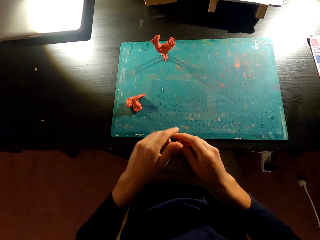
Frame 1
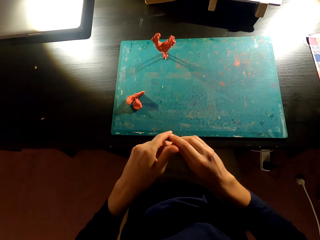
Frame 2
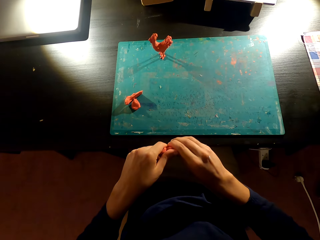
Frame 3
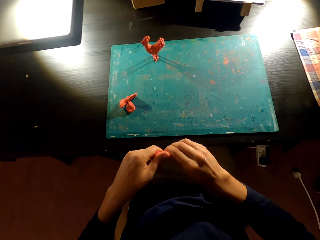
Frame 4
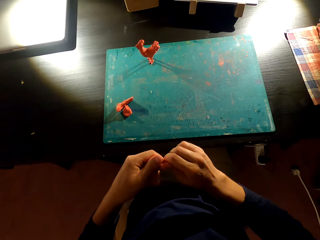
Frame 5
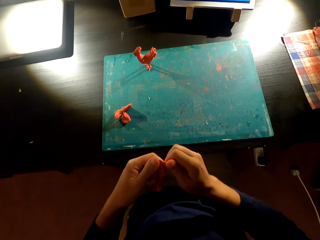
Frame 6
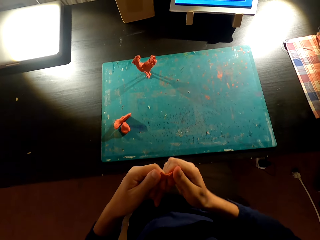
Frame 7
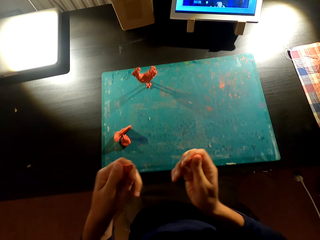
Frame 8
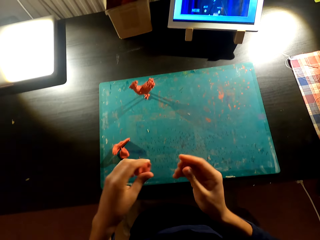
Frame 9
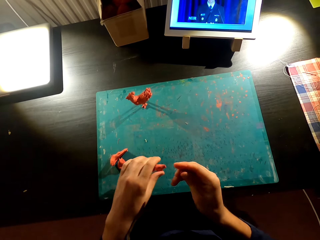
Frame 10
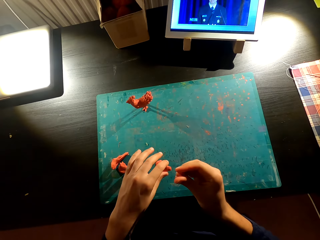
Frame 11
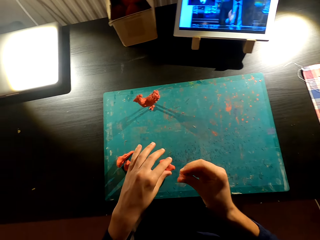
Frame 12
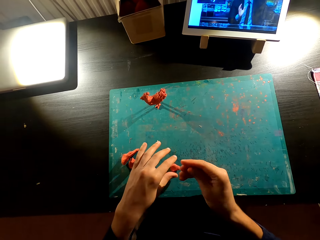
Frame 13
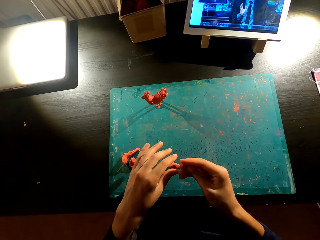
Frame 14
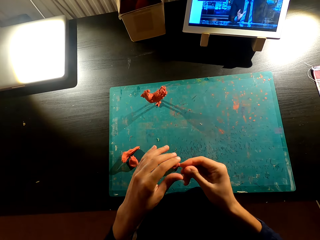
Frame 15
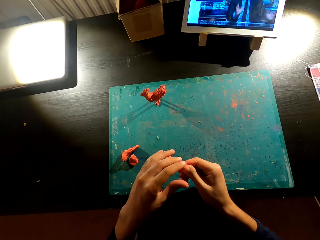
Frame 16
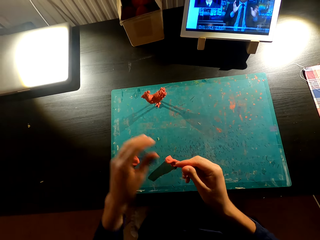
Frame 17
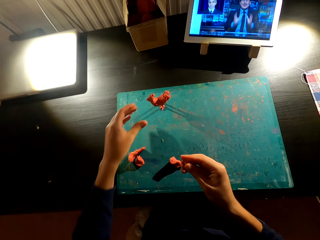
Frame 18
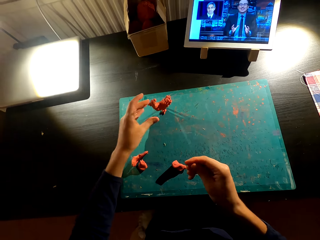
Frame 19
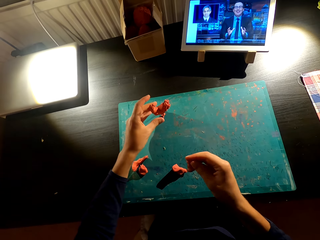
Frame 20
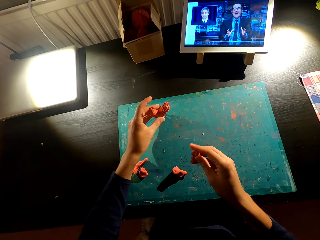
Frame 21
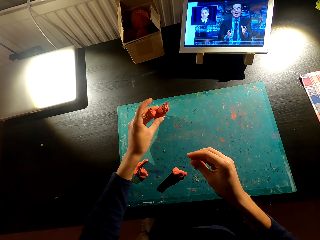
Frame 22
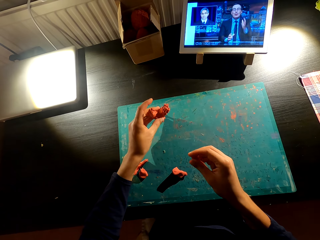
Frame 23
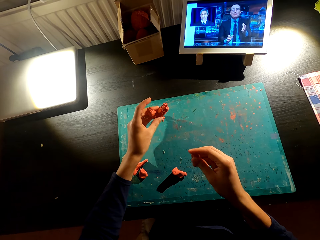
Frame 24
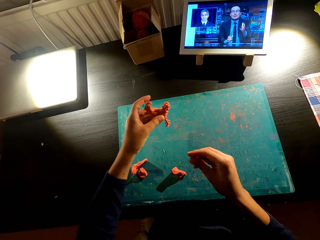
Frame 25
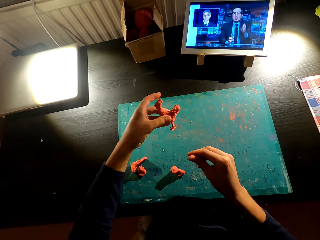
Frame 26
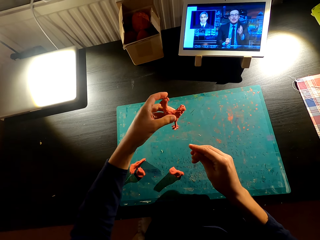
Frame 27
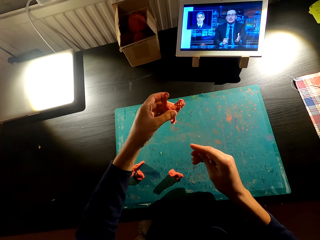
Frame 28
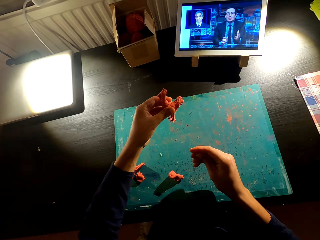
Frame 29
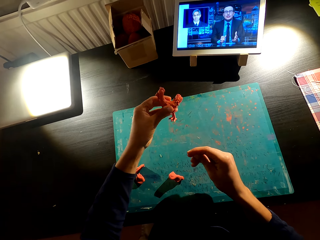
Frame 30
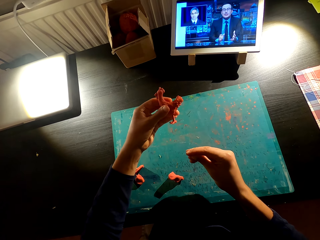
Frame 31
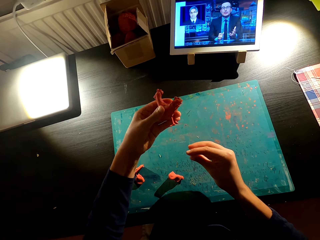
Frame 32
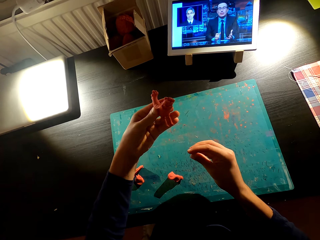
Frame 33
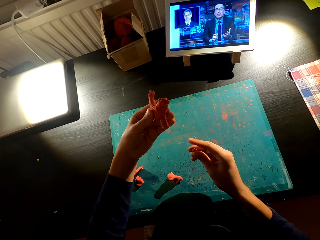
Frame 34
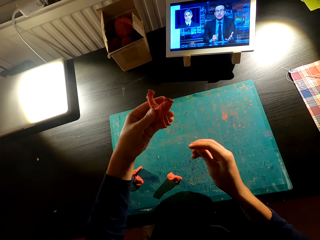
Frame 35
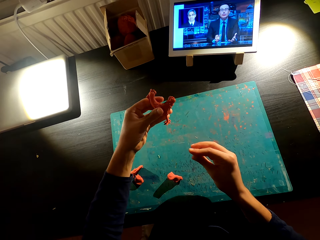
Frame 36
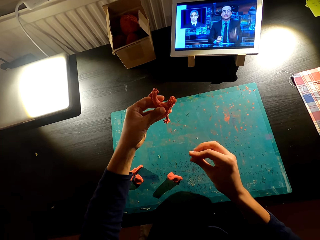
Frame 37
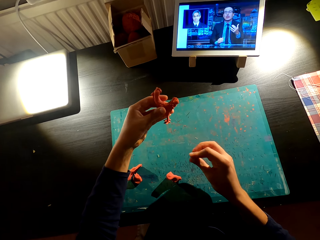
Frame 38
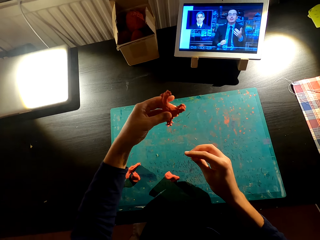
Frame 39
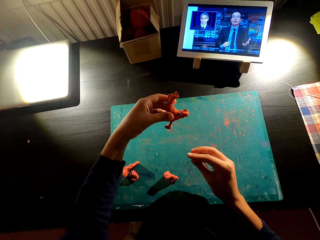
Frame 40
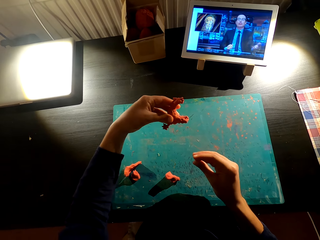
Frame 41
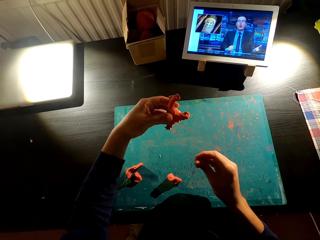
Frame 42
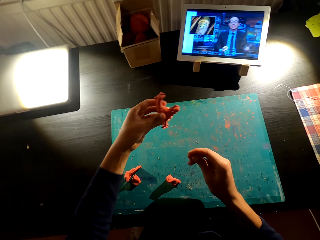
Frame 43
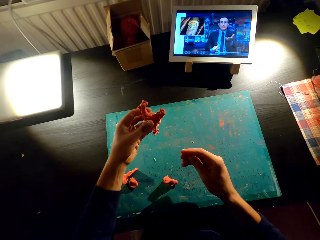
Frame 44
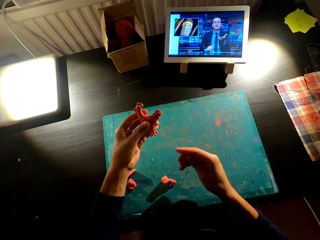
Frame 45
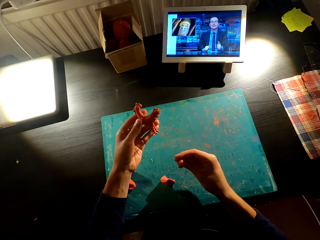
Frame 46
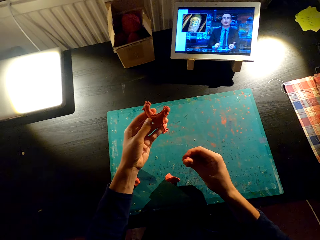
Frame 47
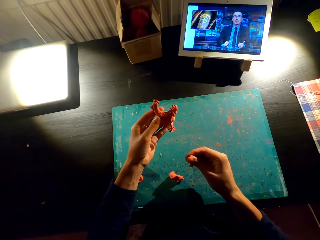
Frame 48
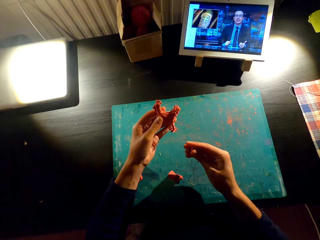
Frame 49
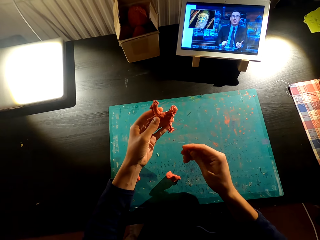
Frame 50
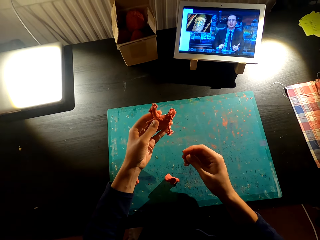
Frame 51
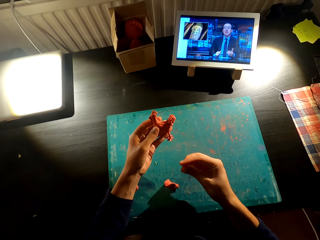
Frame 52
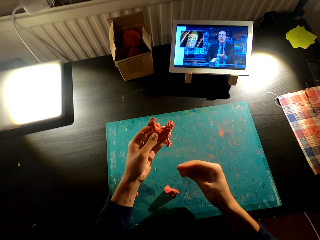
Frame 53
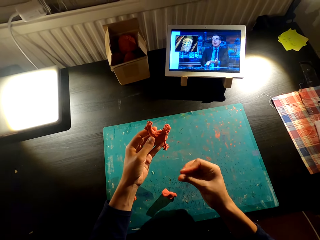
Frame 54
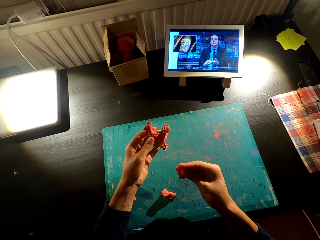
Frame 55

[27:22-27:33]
The camera wearer places something on the table. They split the clay plasticine with both hands. They put the plasticine on the table. They pick the molded chicken from the table. They check the molded chicken. They turn something and mold something with the right hand.

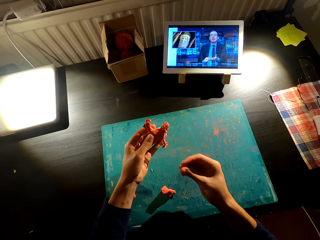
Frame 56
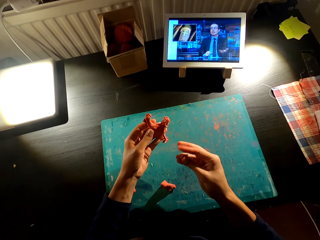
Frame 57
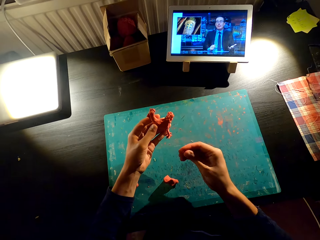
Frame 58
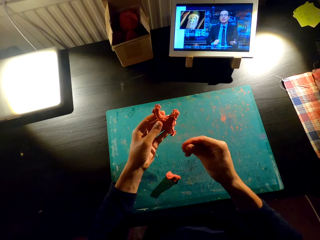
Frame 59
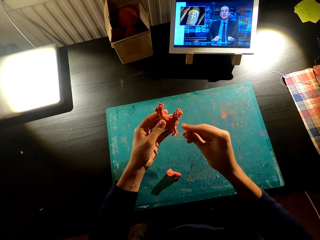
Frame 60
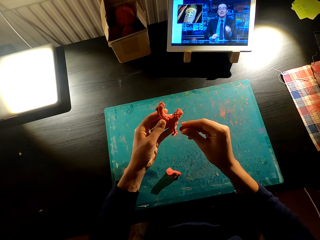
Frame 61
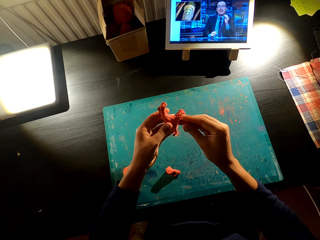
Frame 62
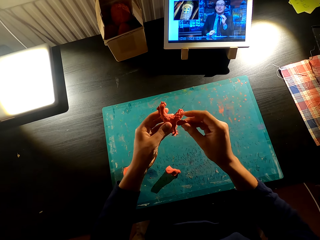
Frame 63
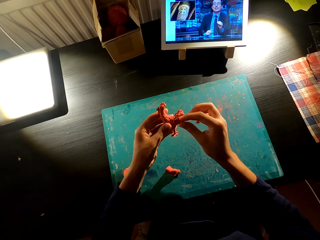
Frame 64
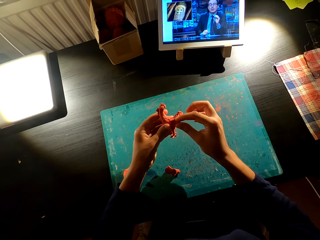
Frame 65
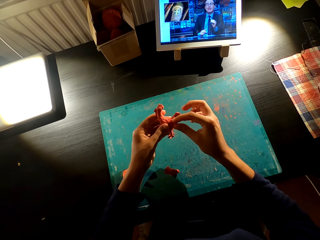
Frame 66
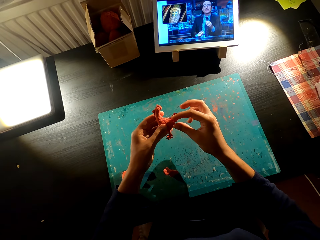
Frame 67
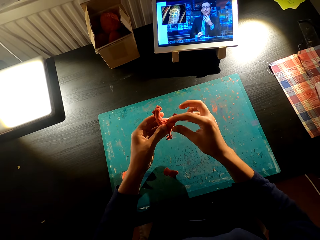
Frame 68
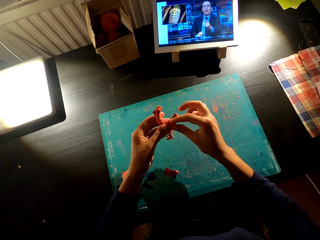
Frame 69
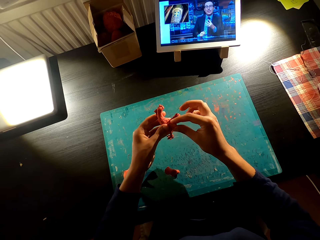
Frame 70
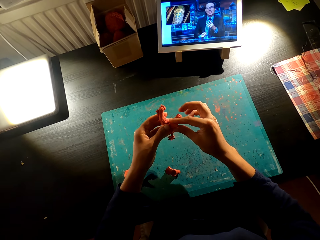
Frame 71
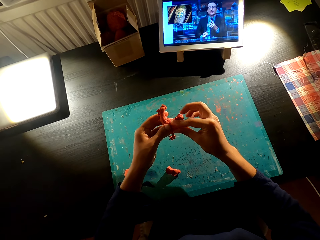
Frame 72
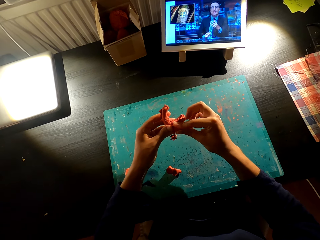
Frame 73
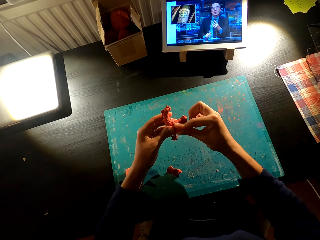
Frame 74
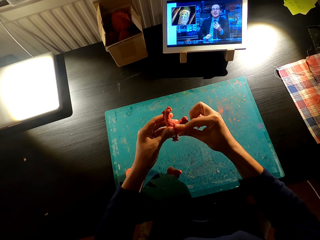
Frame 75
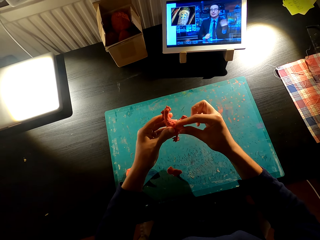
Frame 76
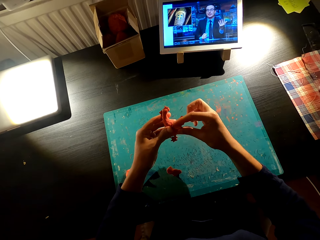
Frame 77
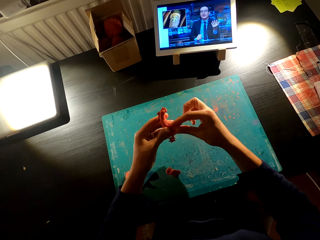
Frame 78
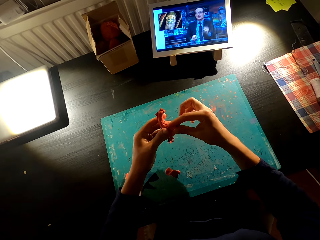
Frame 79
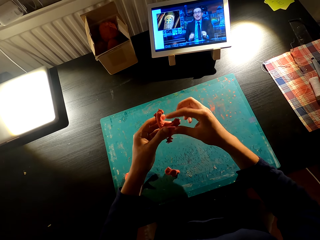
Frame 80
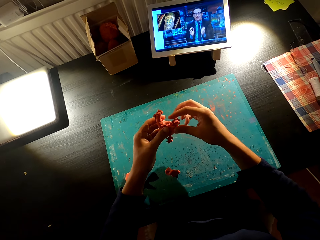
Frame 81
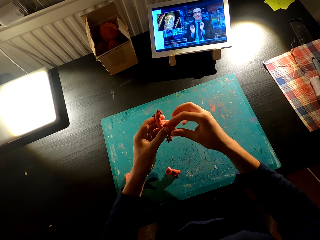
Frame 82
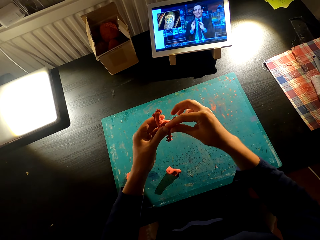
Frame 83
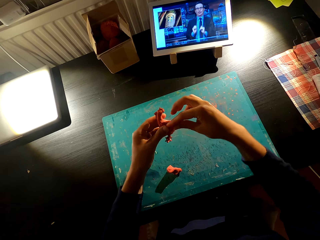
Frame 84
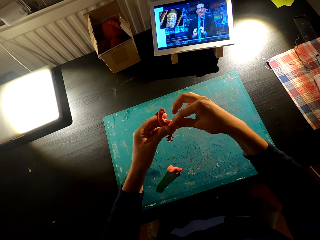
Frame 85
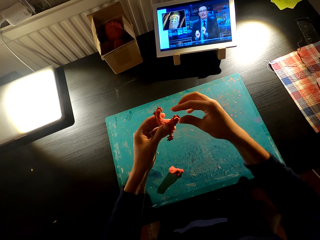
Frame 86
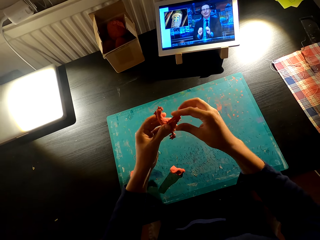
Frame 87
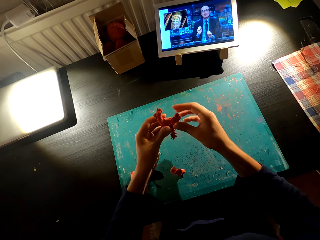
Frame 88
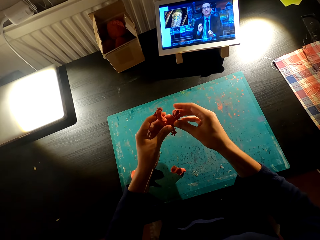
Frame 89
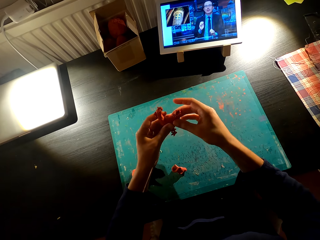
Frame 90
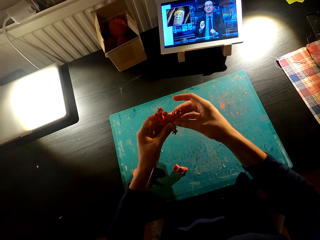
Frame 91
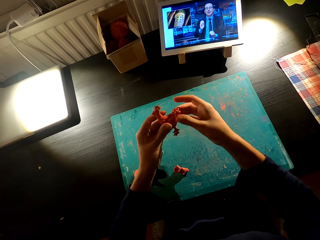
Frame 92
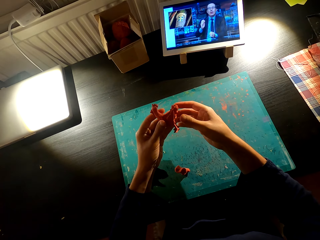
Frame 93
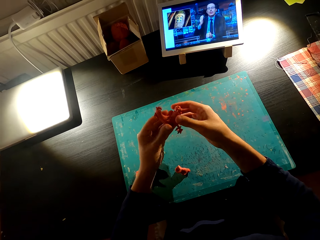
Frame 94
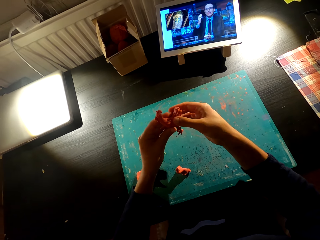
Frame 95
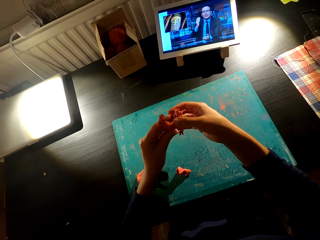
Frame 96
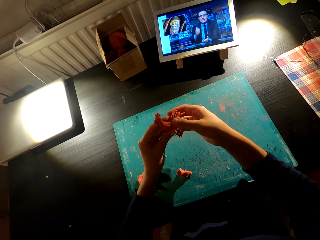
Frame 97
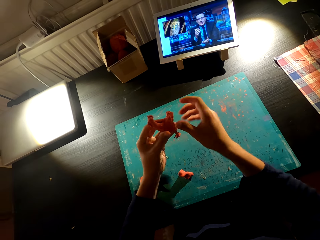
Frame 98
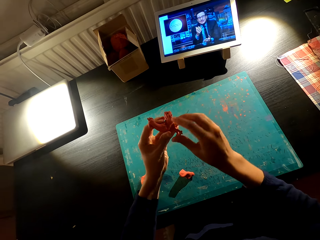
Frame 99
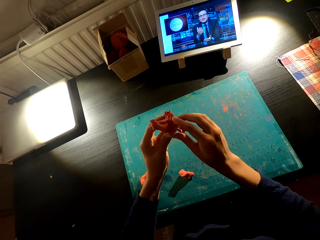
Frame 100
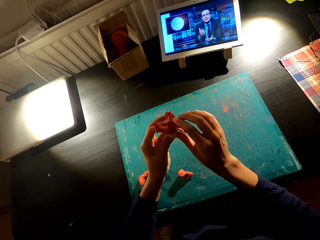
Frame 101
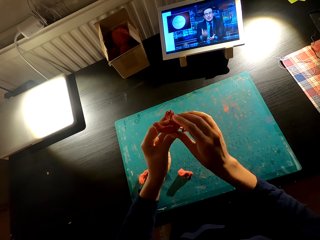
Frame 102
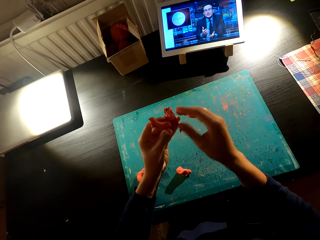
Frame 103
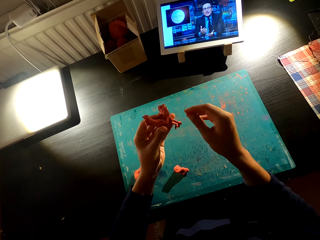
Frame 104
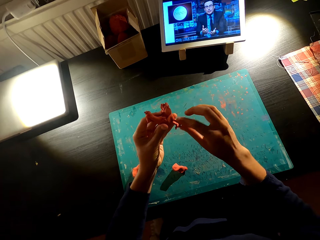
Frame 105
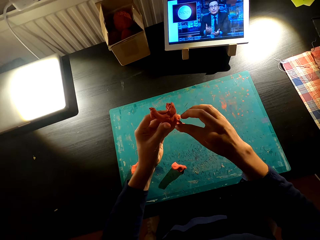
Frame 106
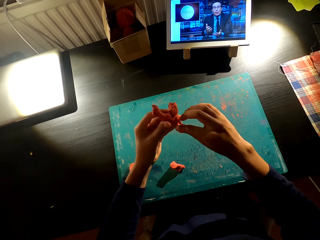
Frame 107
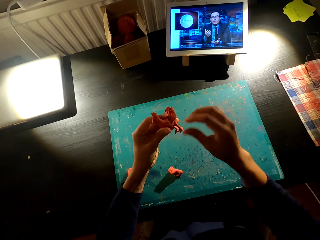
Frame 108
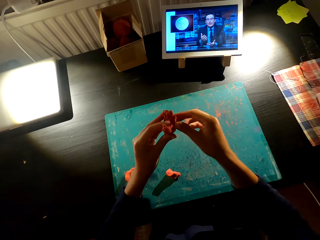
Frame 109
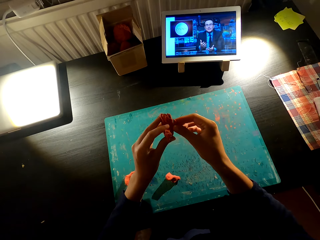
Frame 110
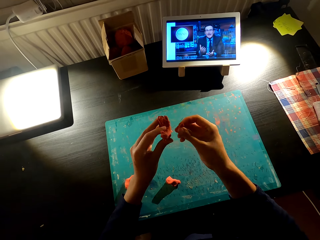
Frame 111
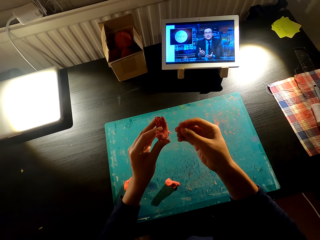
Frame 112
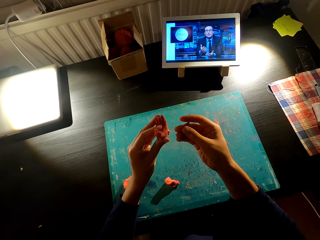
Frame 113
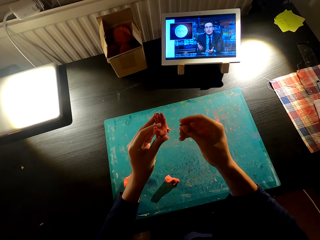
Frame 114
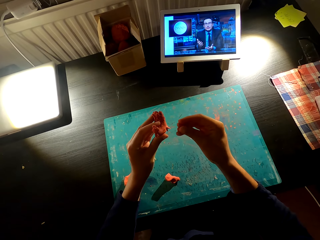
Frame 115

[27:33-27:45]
The camera wearer molds a chicken with clay plasticine. They fix something on something with the right hand.
